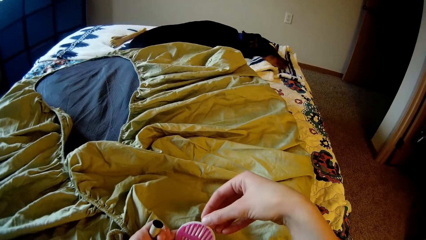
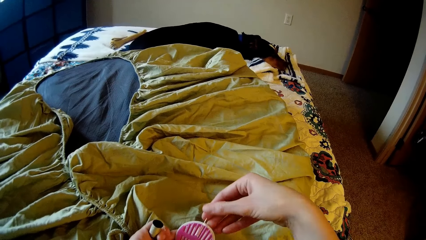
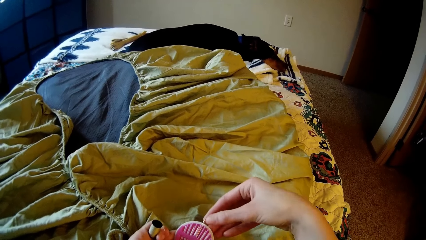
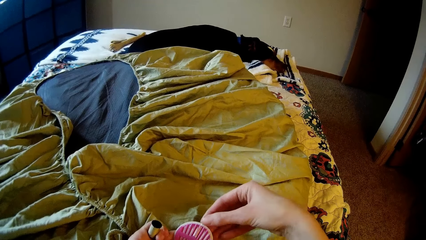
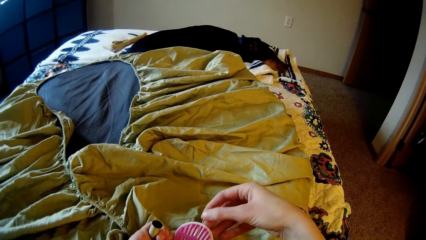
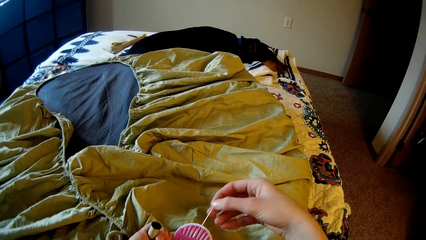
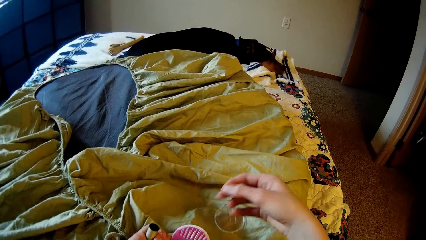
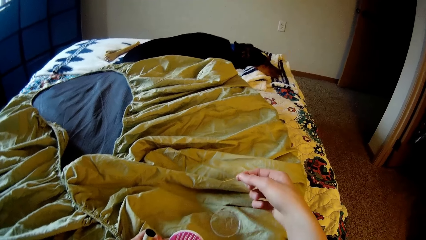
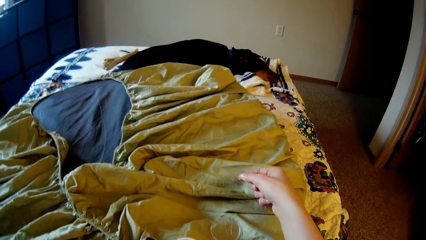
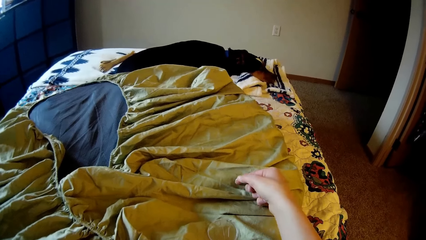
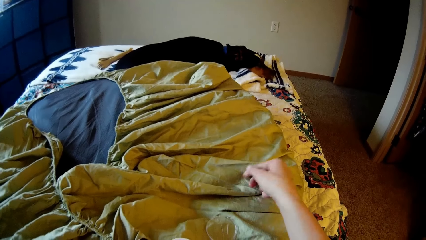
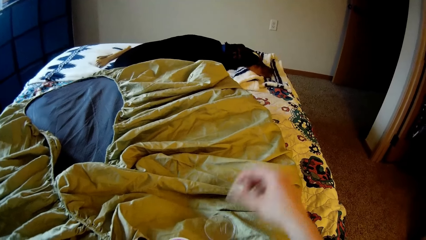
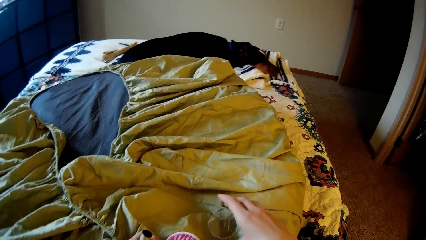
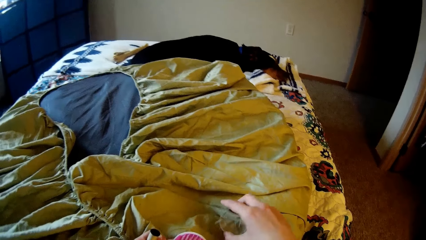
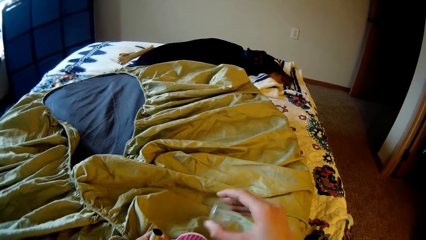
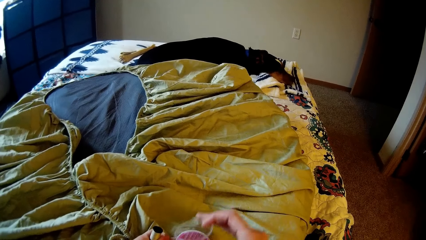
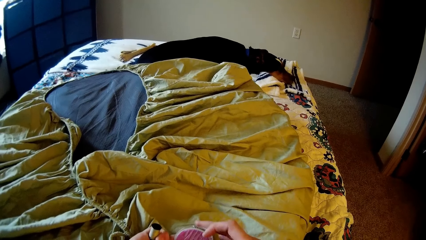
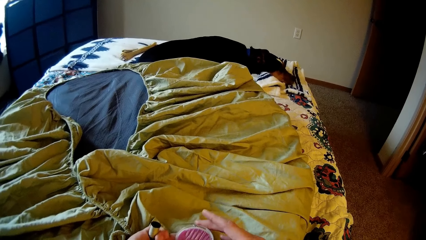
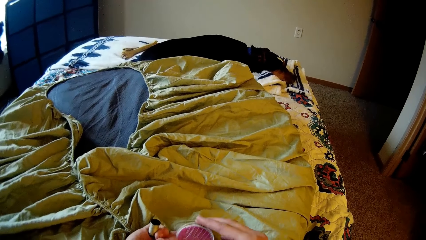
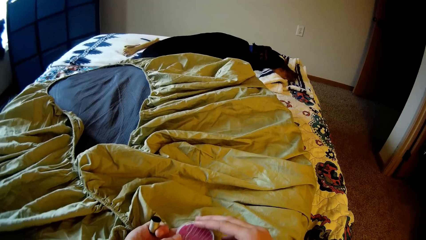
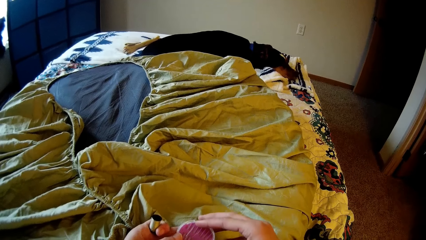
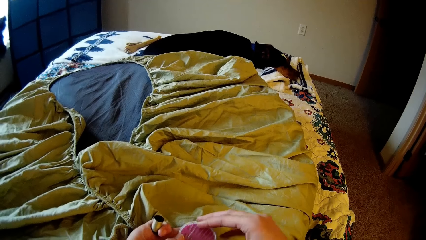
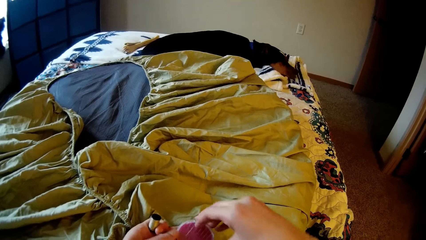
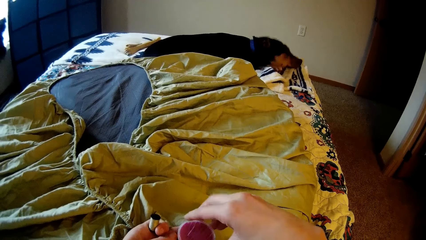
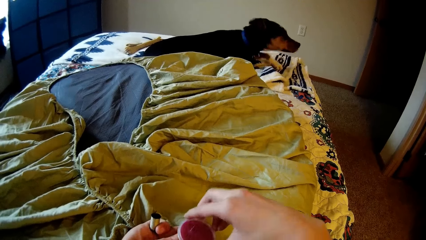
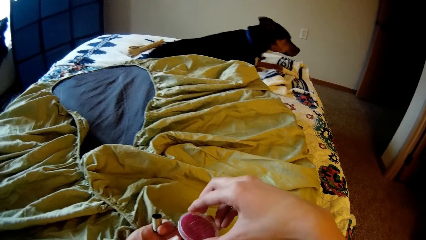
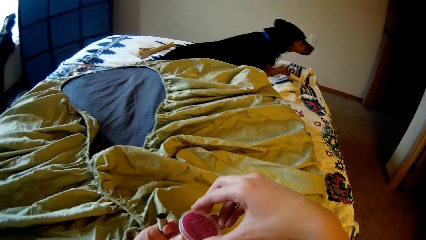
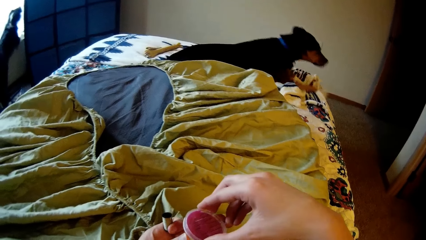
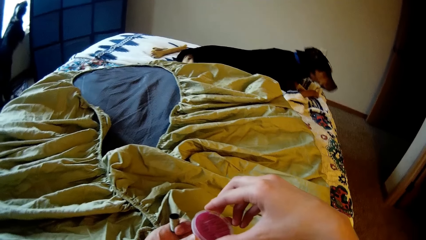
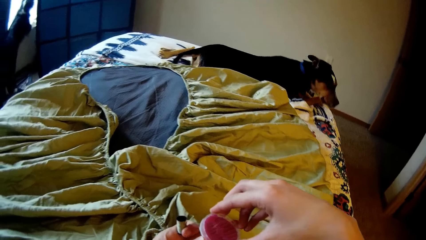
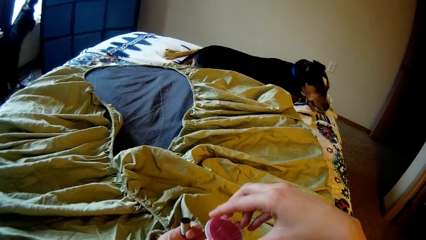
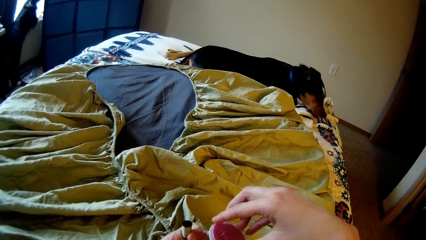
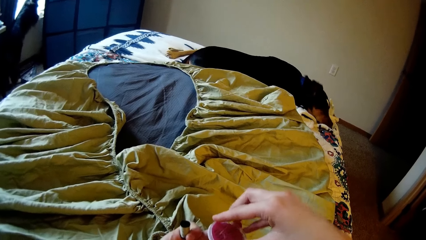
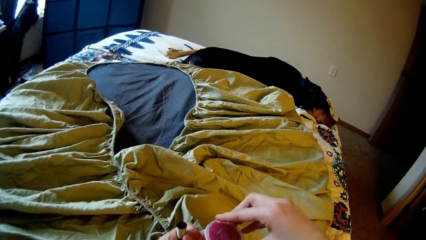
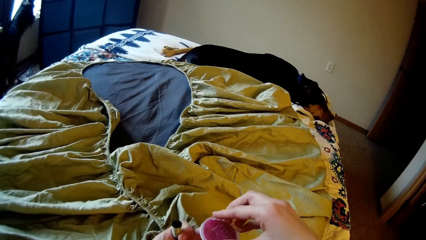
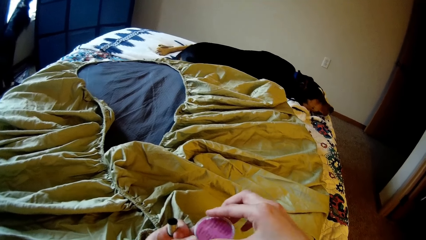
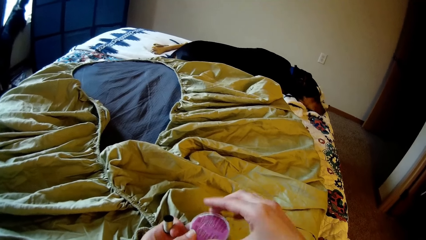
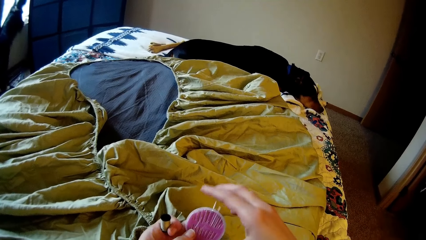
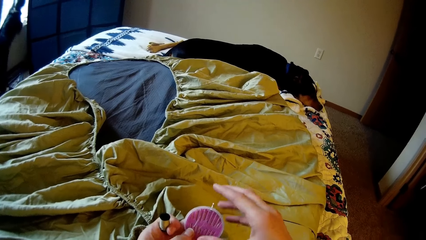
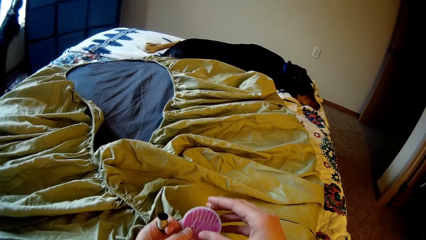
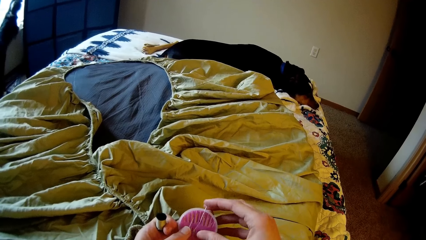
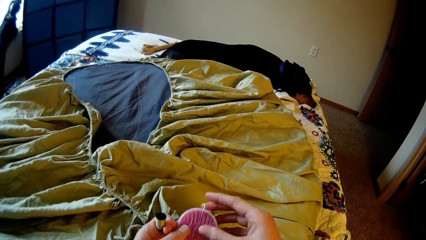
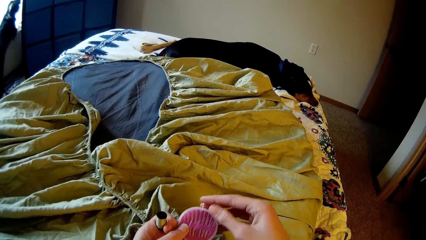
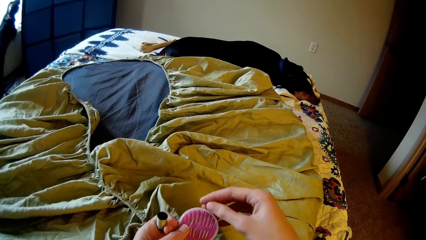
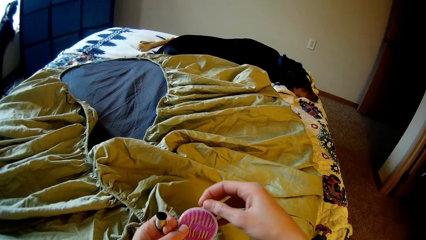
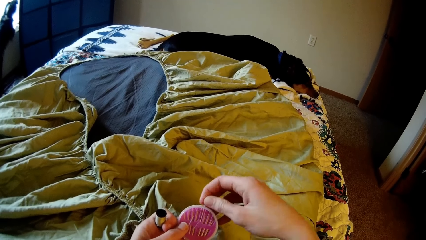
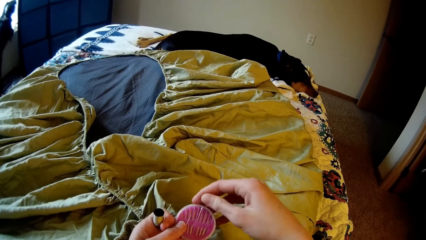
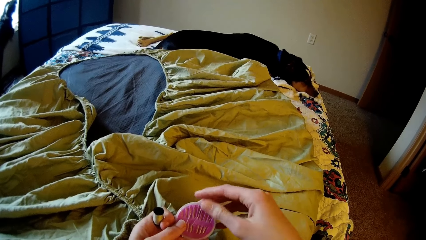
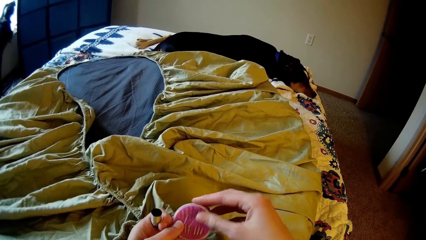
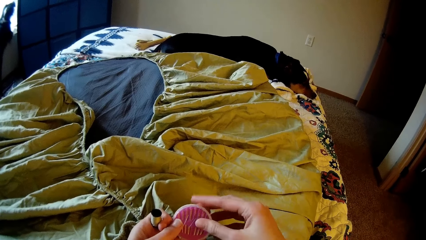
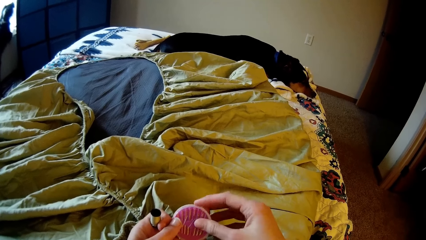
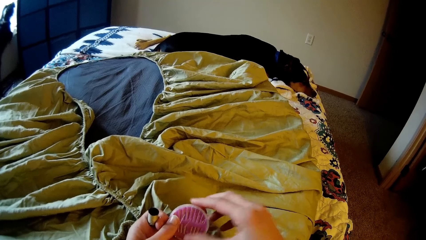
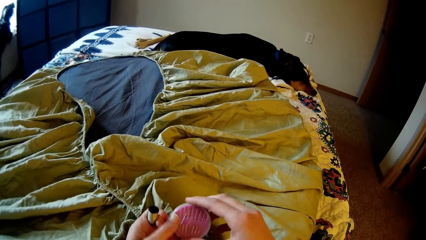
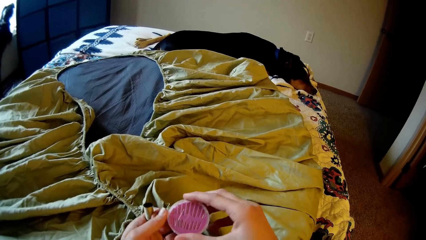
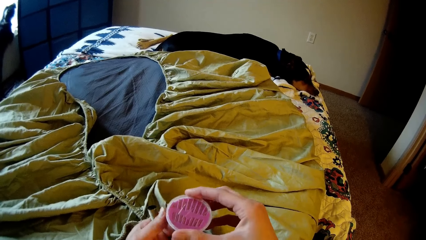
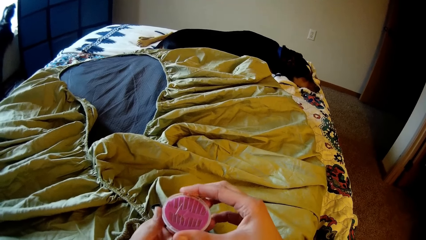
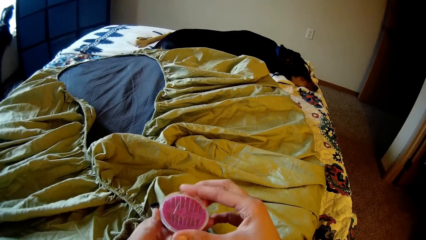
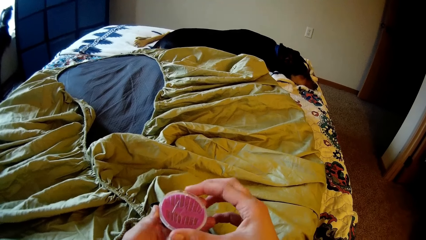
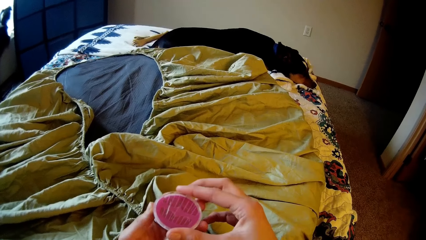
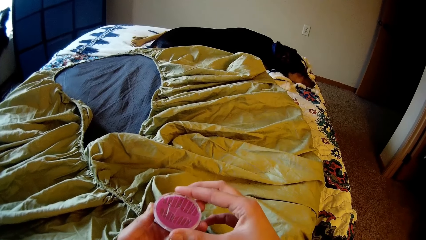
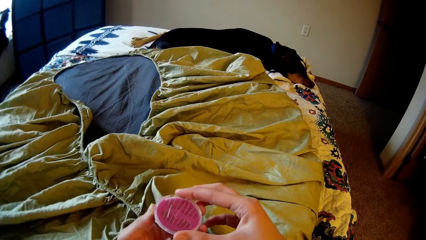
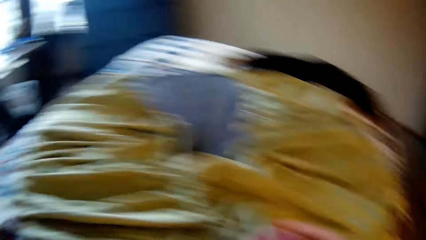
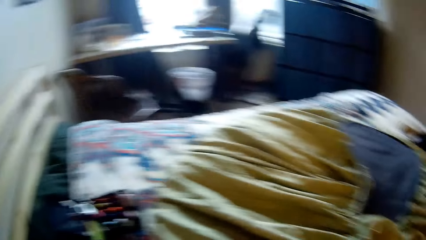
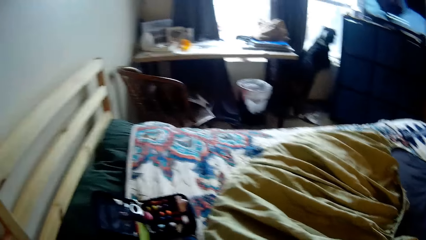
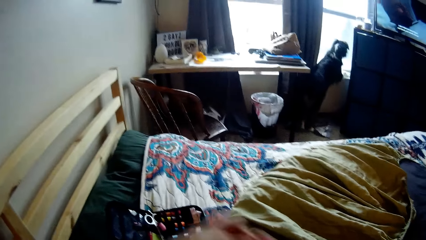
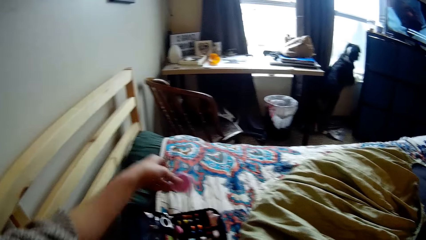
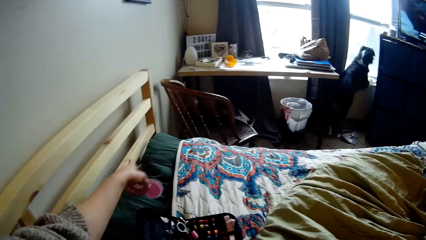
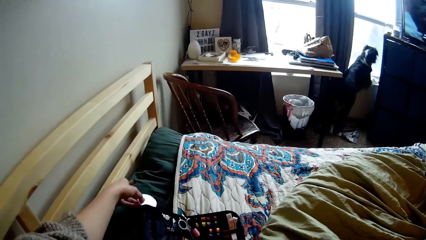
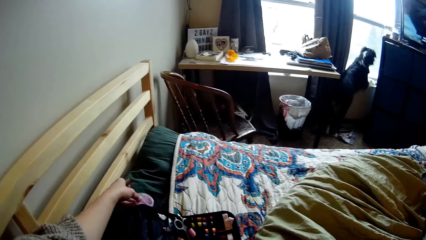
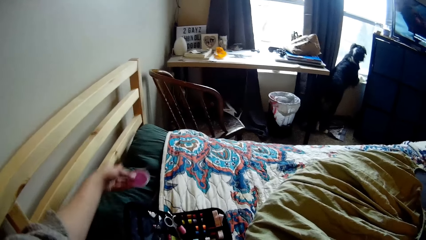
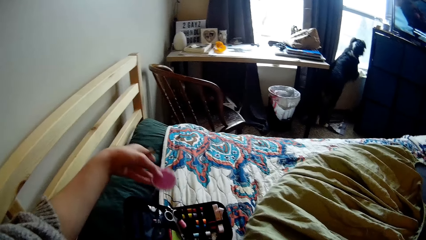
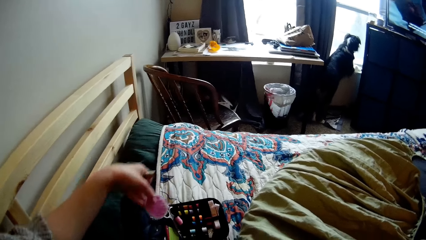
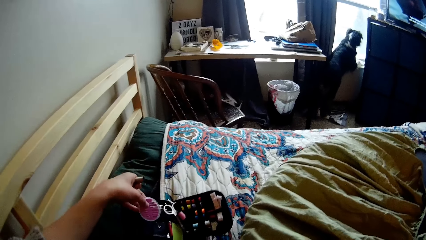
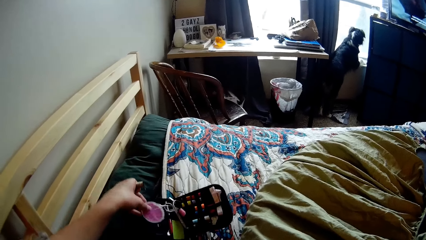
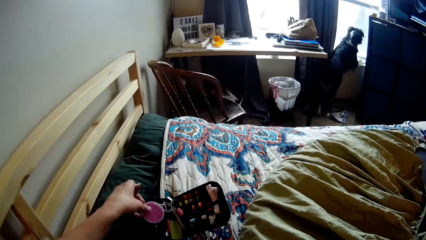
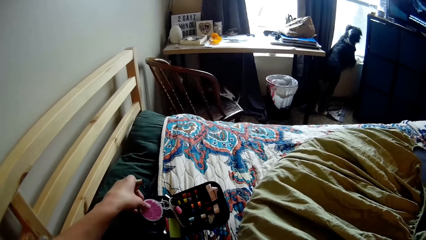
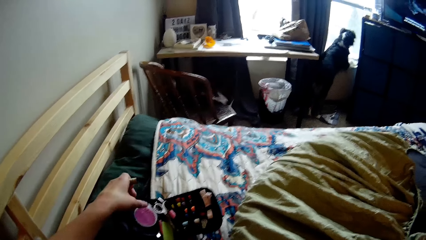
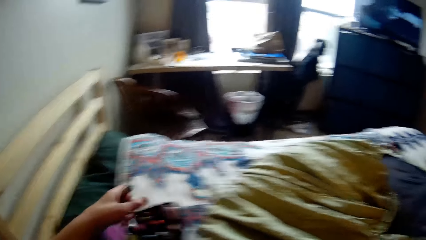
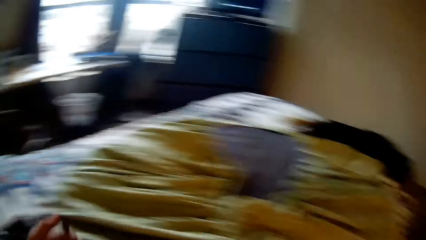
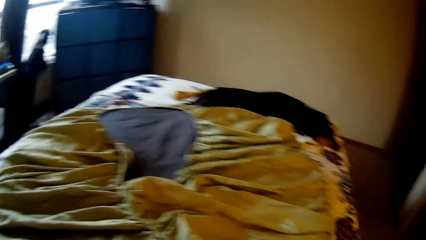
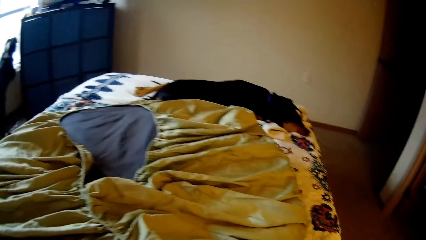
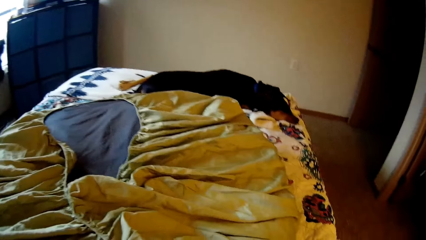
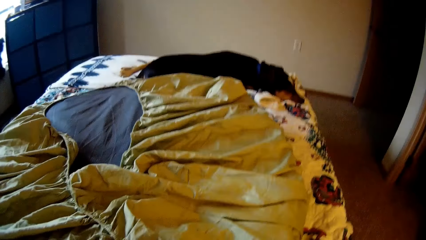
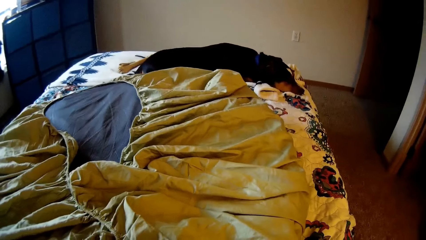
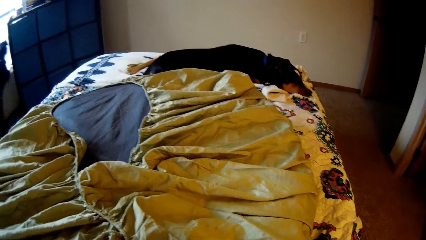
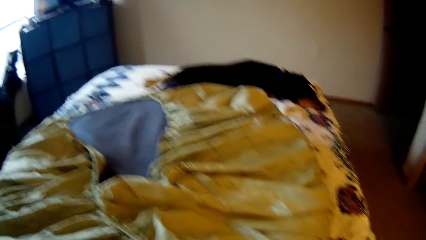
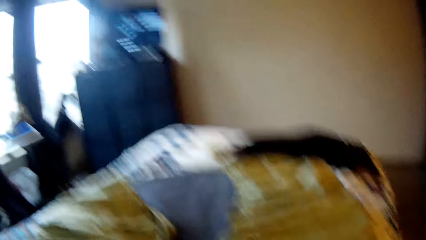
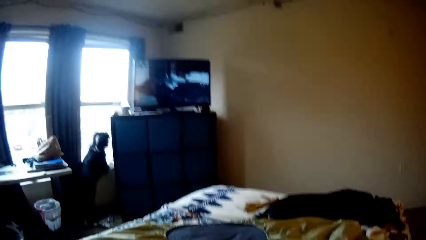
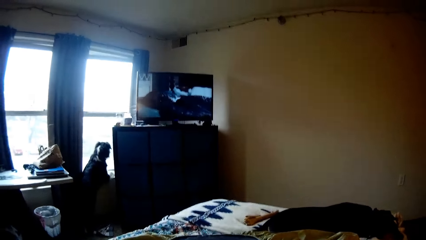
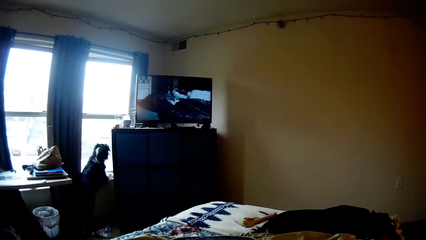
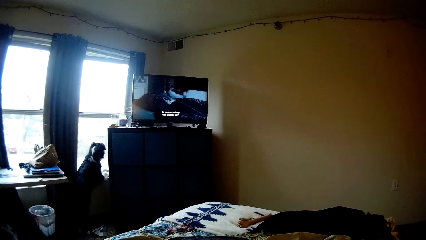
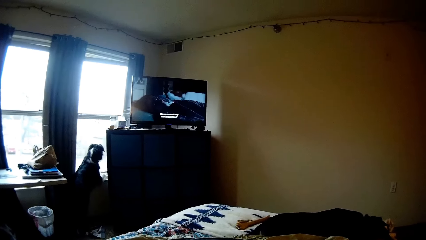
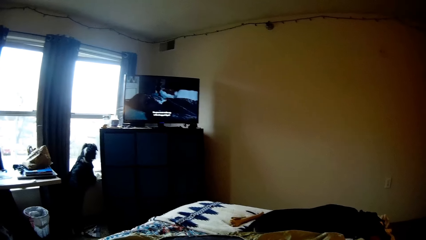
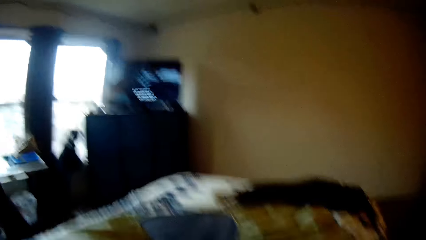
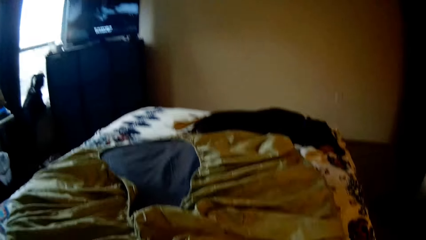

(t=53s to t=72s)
The camera wearer picks up a sewing needle. She drops the sewing needle on the bean bag with her right hand. She picks up the lid of the container from the bean bag with her right hand. She covers the container with the lid with her right hand. A dog adjusts its position on the bed. The camera wearer adjusts the needle in the container with her right hand. She moves the container close to the bed with her left hand. She drops the container on the pallet with her left hand. She looks up to the television.
